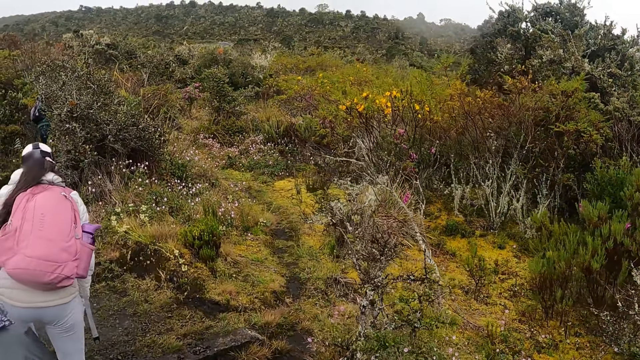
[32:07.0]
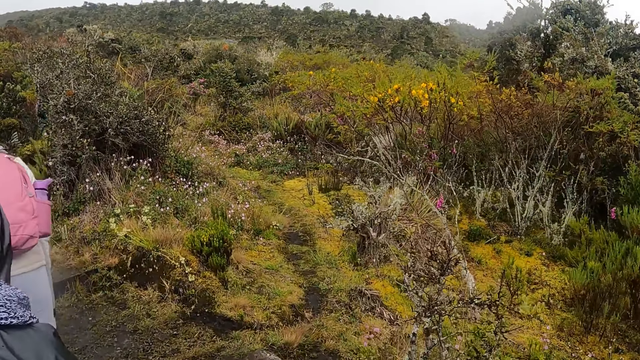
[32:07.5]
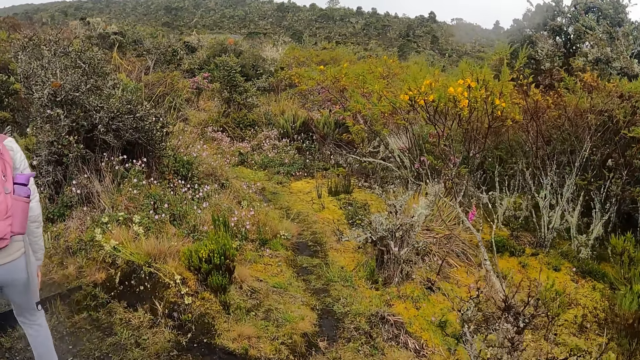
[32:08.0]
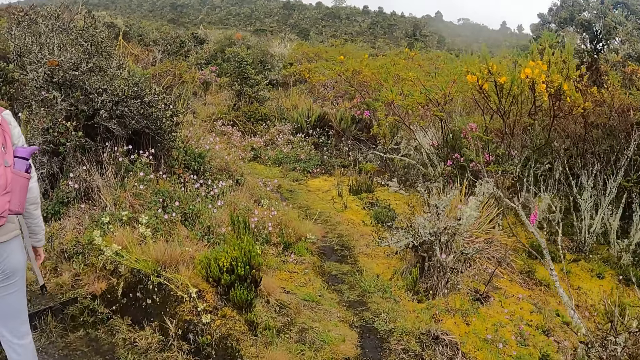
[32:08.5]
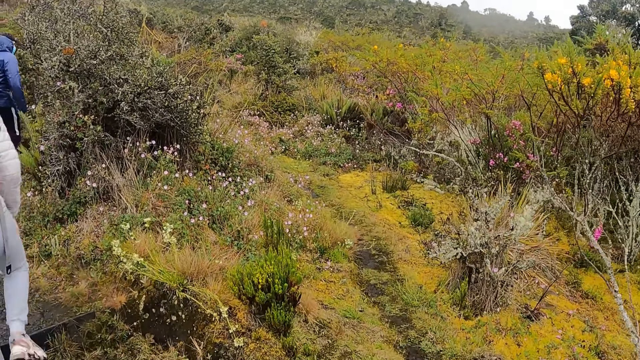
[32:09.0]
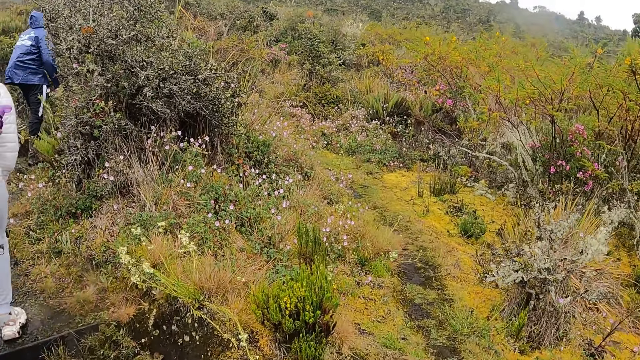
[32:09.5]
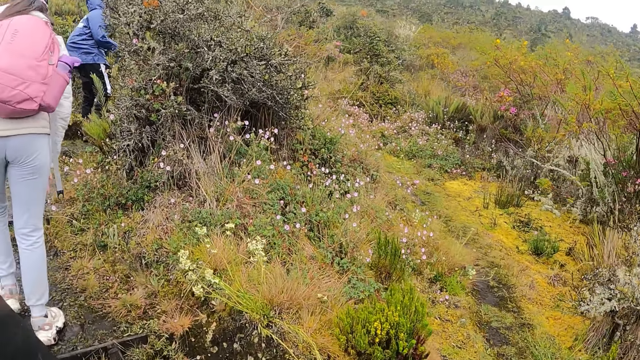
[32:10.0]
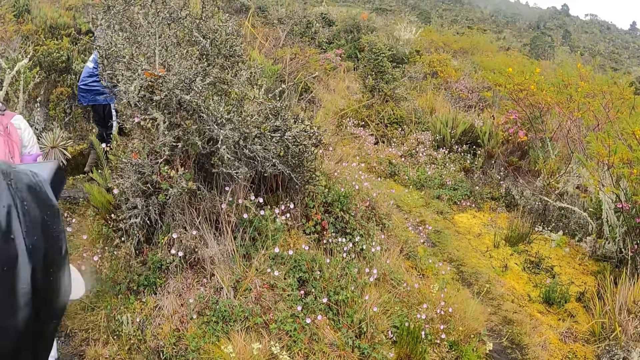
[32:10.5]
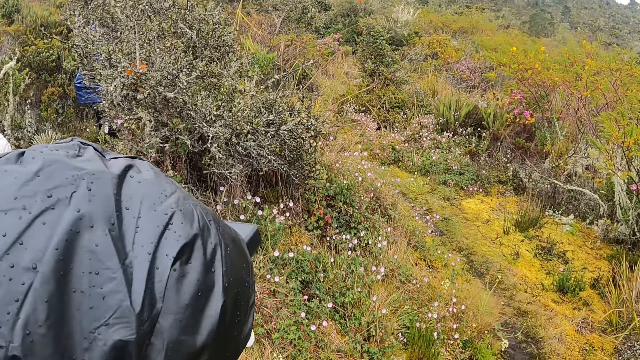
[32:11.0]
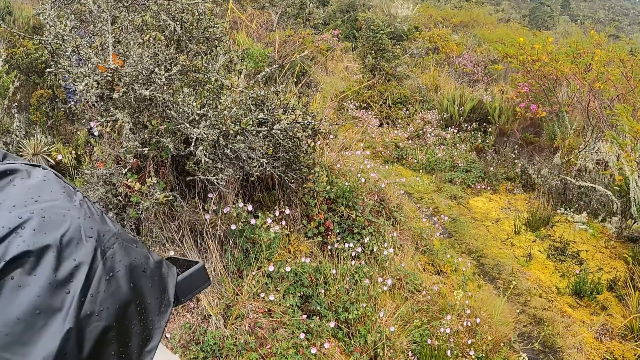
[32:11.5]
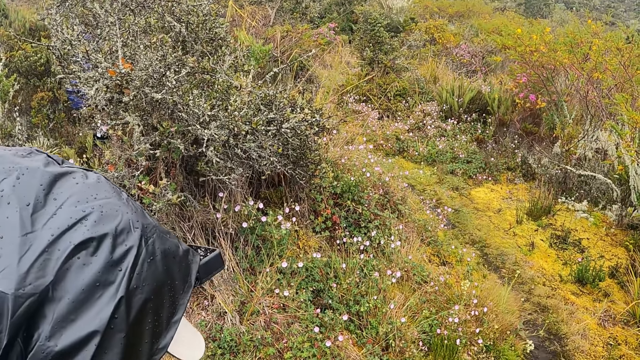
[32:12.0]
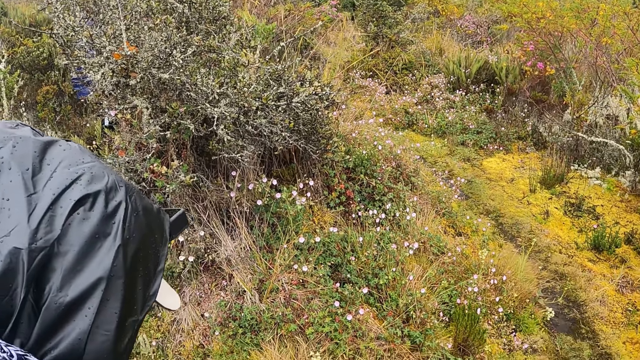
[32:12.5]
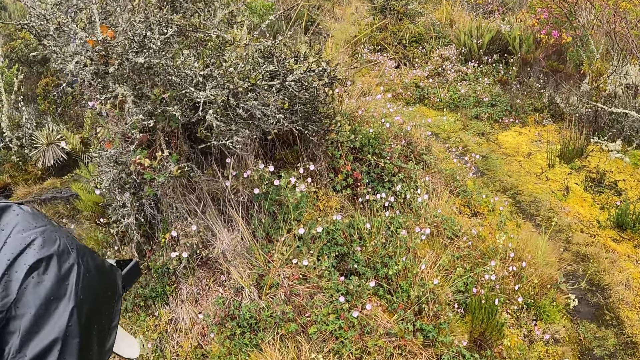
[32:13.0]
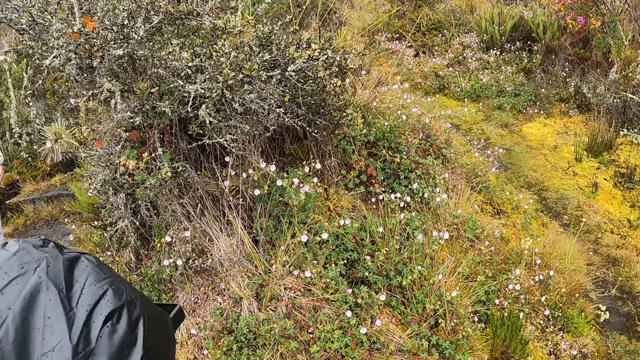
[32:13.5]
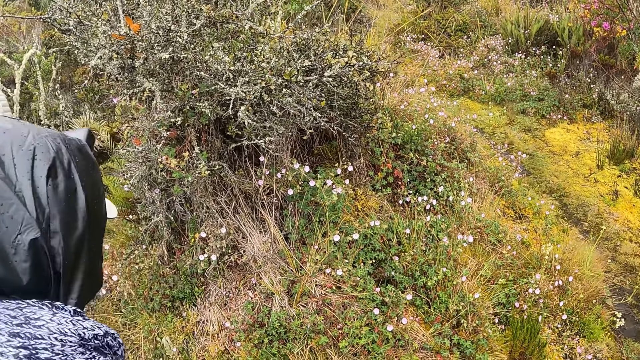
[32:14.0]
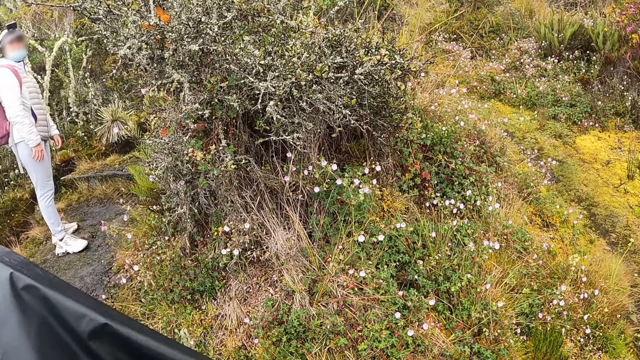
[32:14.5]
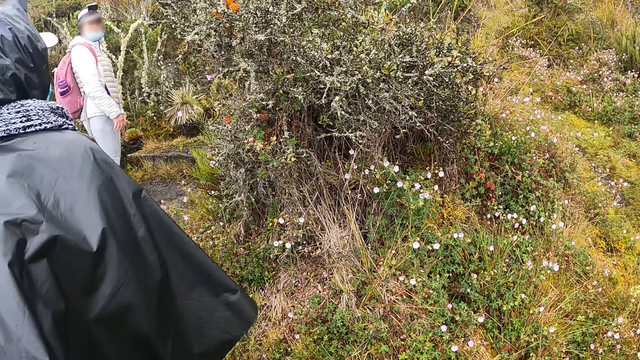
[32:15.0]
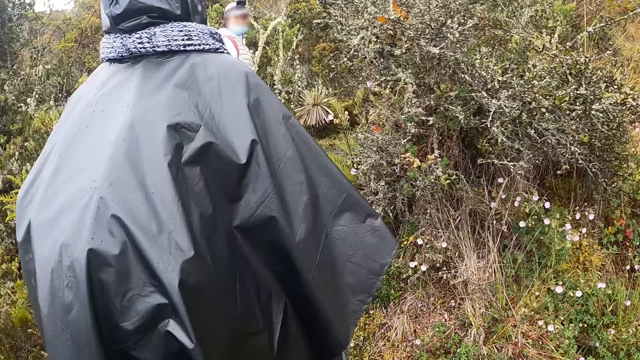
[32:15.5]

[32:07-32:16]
A person bends down.

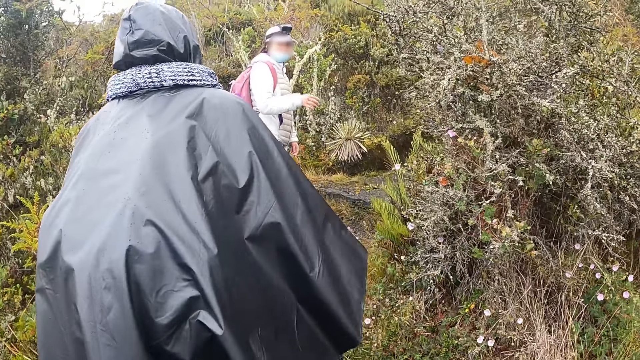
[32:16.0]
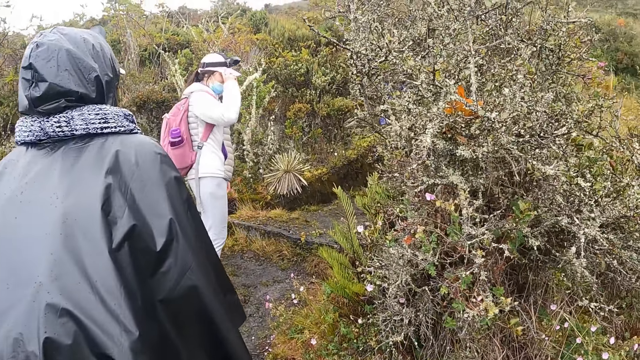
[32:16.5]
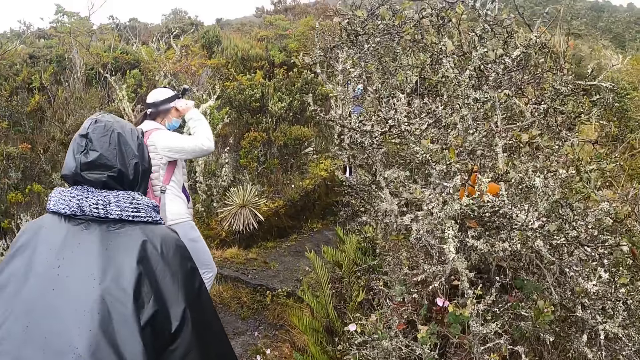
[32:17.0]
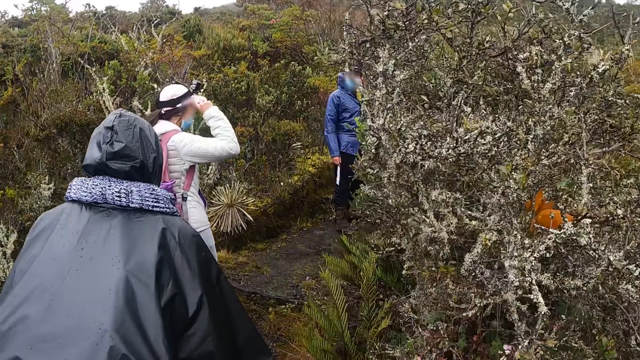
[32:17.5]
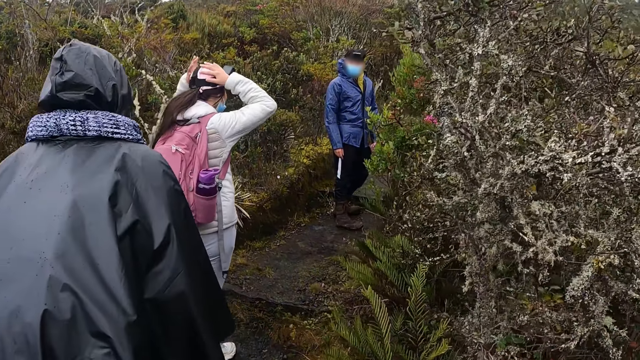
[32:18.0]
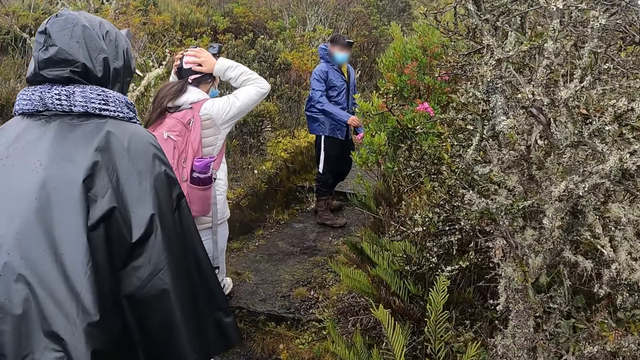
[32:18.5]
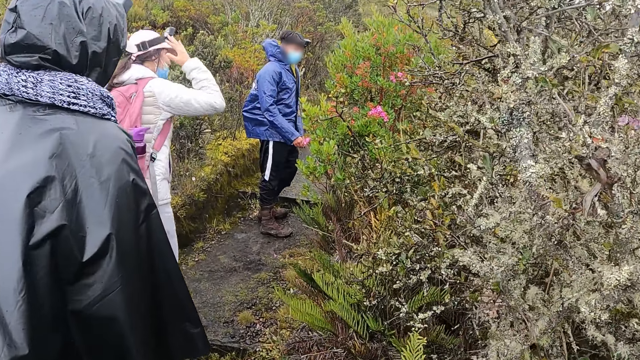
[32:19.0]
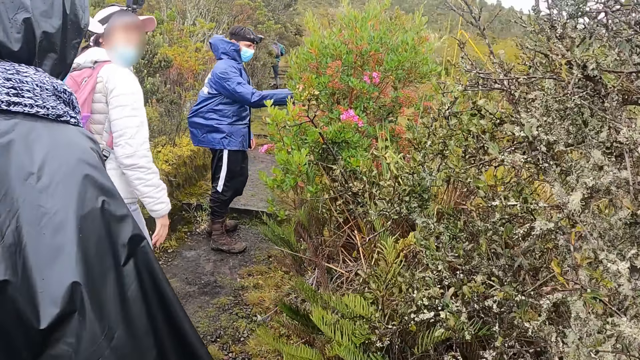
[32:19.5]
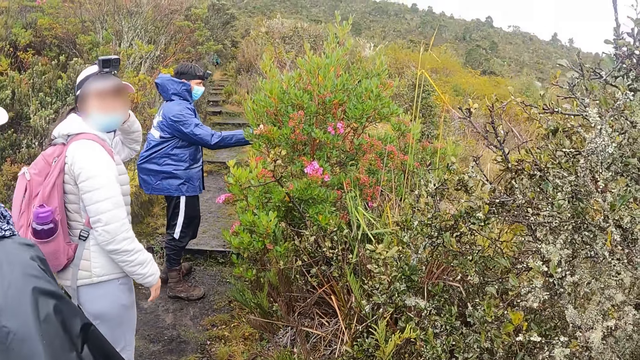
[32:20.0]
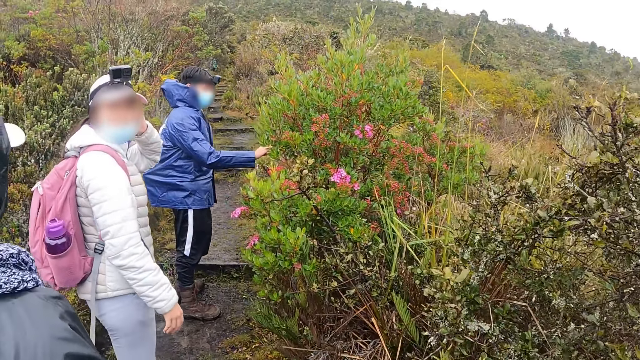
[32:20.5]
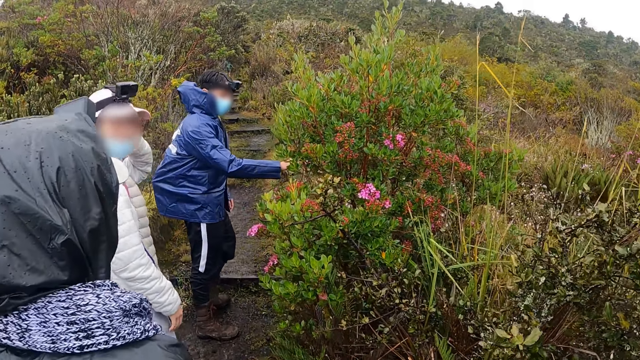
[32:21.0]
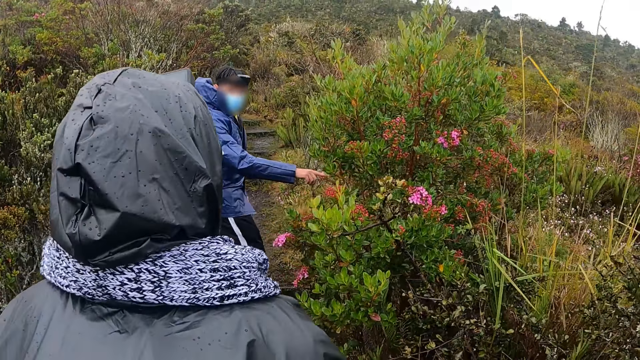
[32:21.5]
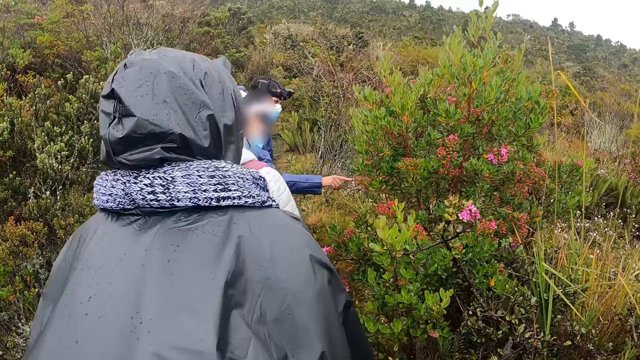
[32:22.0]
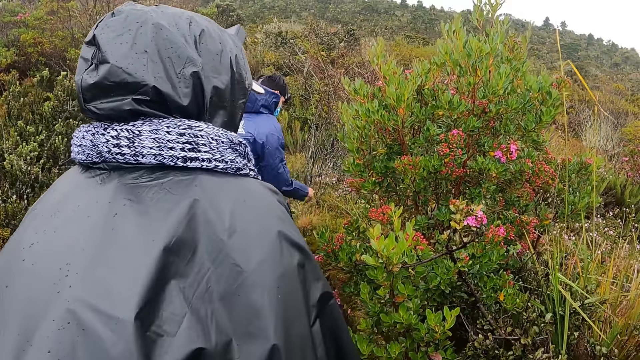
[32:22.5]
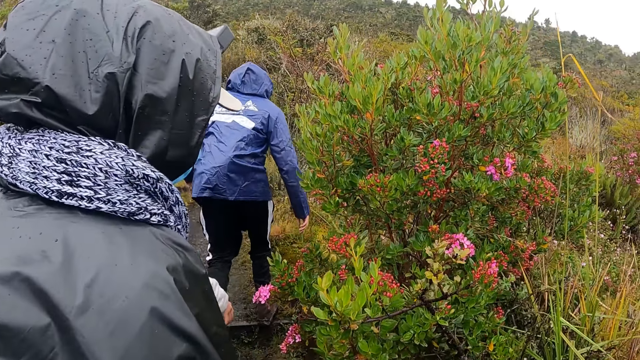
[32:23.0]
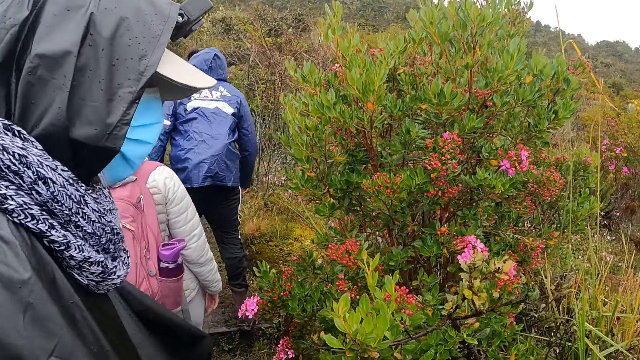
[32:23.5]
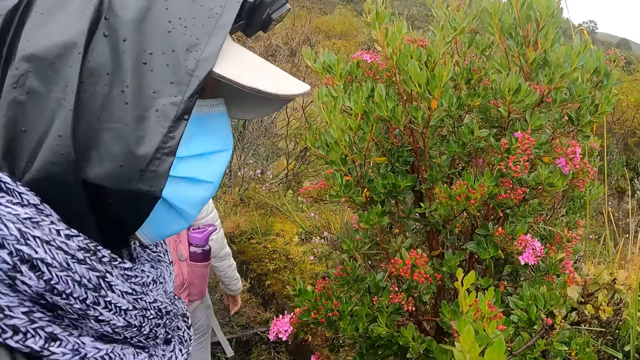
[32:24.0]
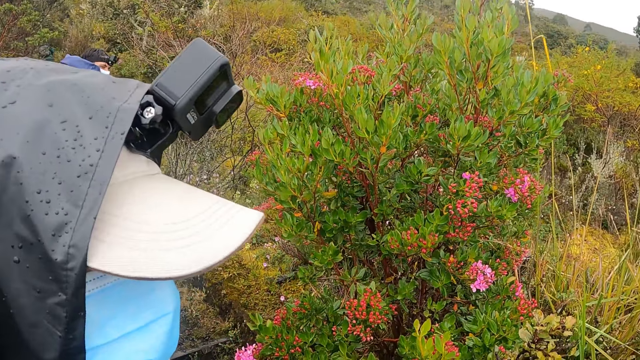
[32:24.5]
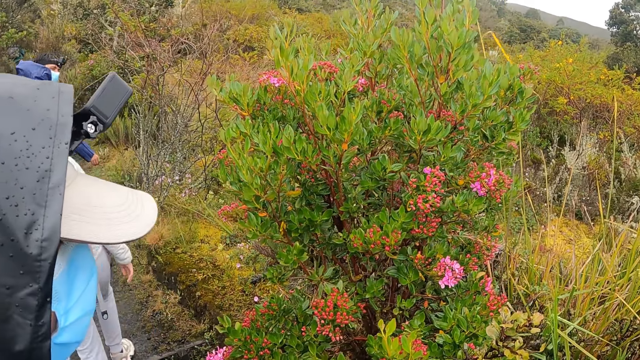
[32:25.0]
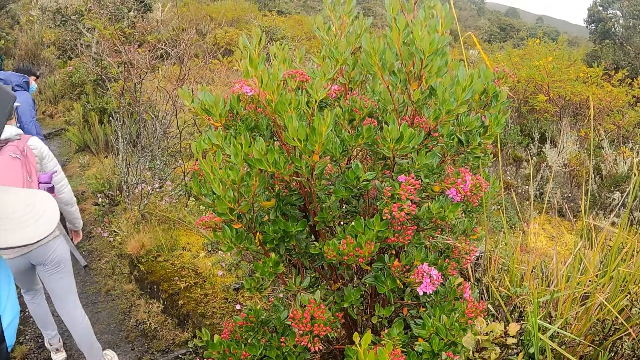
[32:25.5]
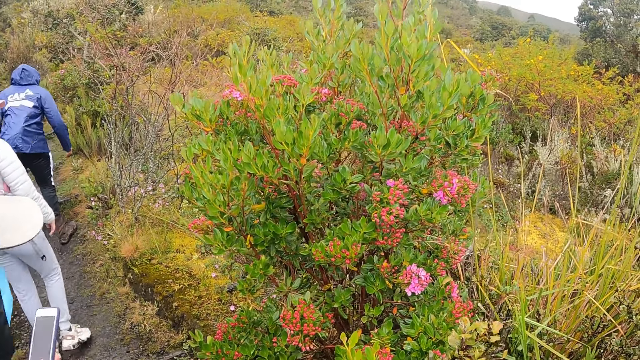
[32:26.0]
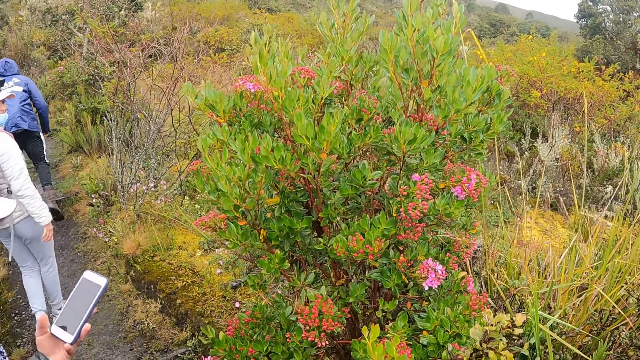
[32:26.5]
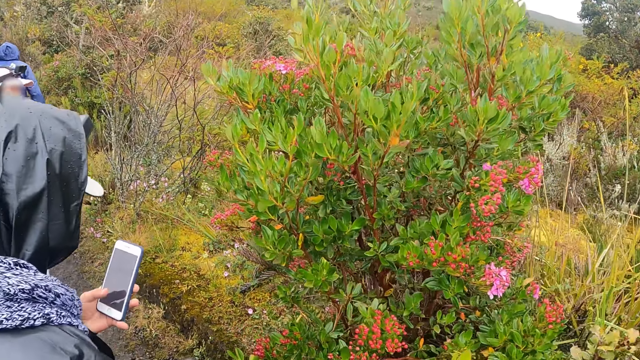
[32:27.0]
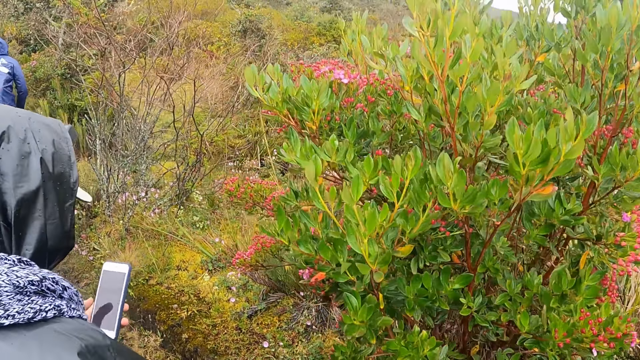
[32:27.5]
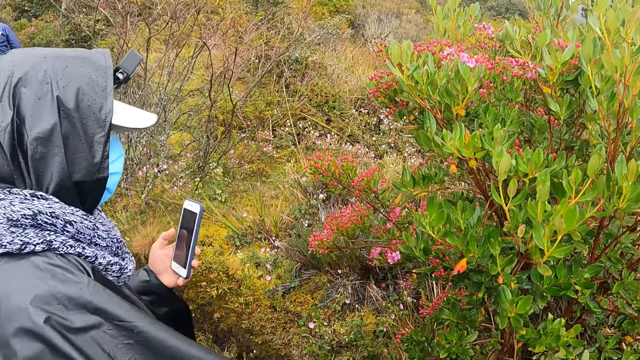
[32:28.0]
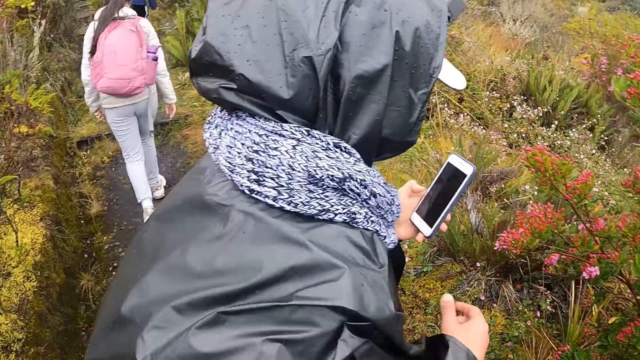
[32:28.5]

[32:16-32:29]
A woman adjusts a cap with her right hand. The woman touches the cap. The woman touches her head with both hands. A person looks behind. A man touches a pink mountain heather with his right hand. The woman interacts with another man. The woman looks behind. The person points at the flowers. The other man operates a phone with his right hand.
